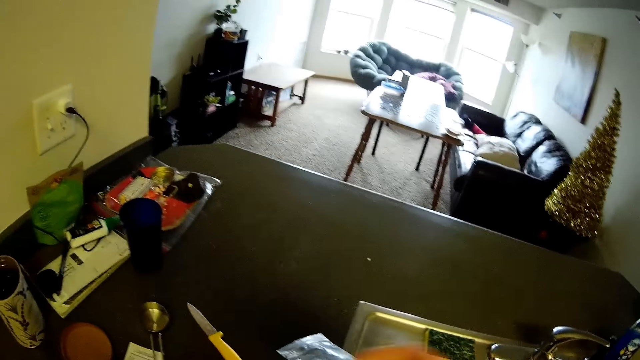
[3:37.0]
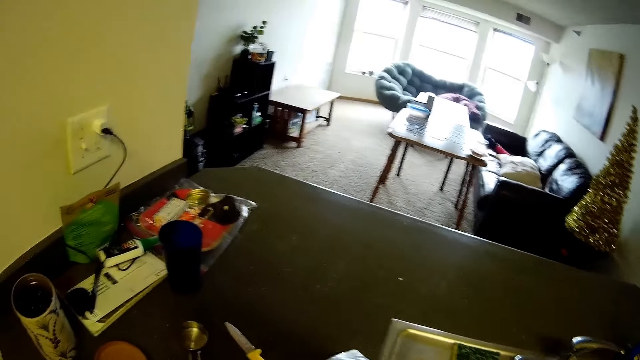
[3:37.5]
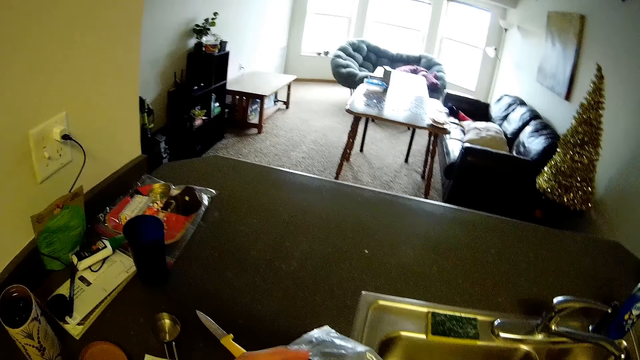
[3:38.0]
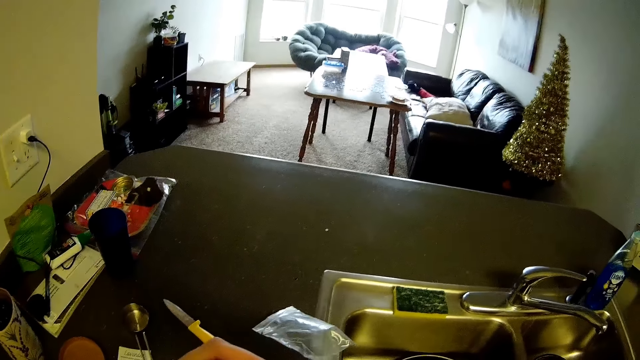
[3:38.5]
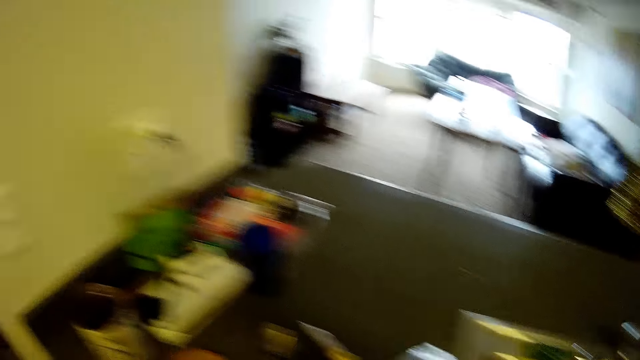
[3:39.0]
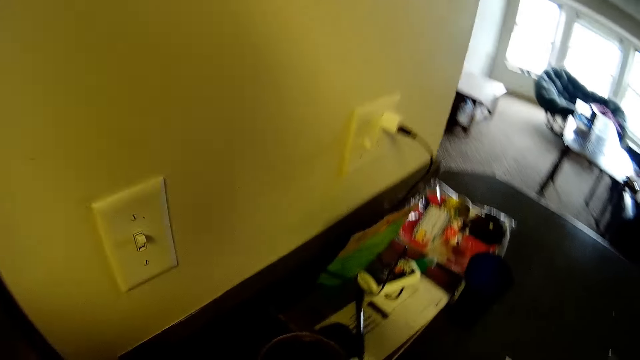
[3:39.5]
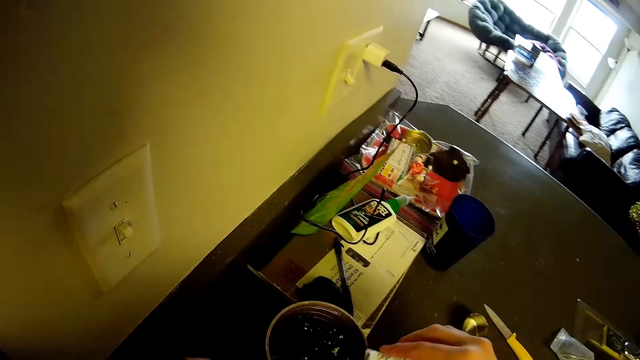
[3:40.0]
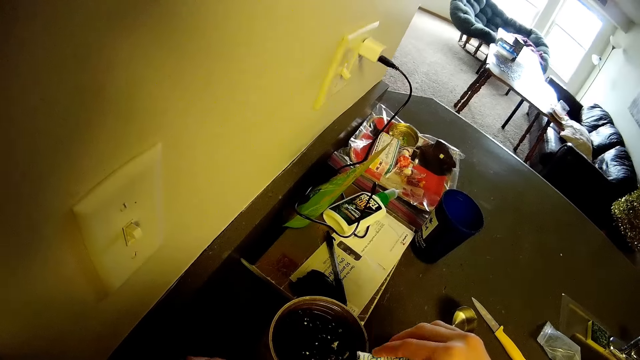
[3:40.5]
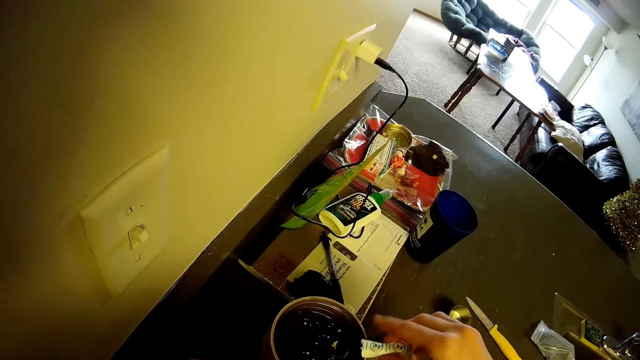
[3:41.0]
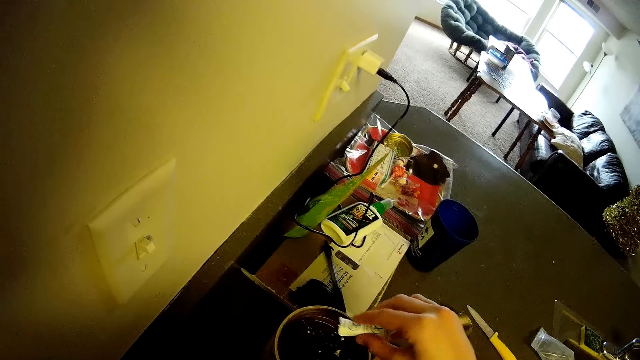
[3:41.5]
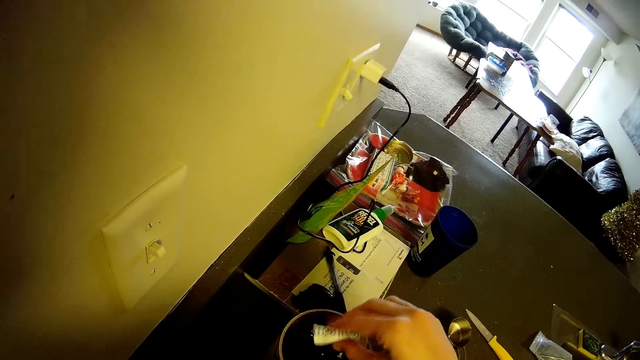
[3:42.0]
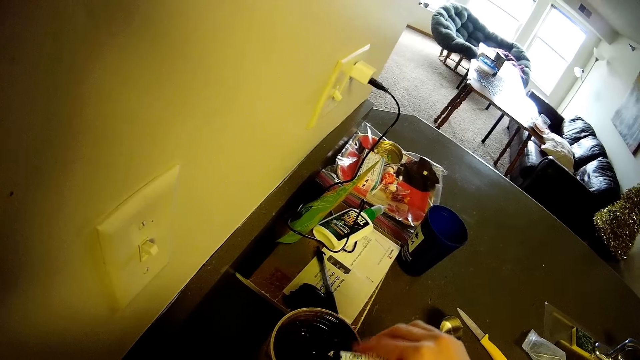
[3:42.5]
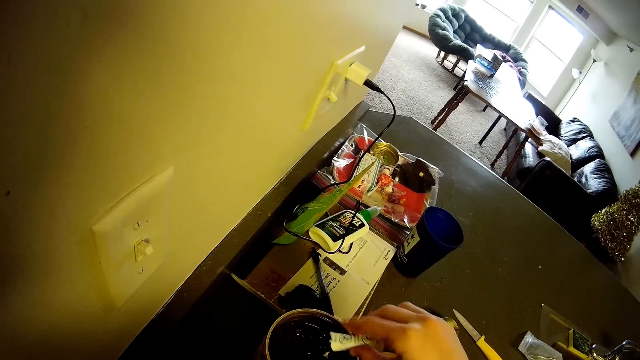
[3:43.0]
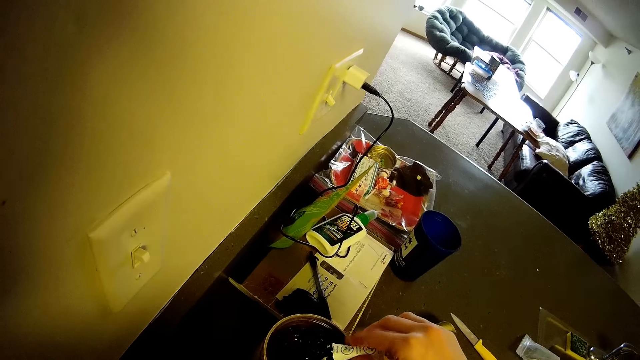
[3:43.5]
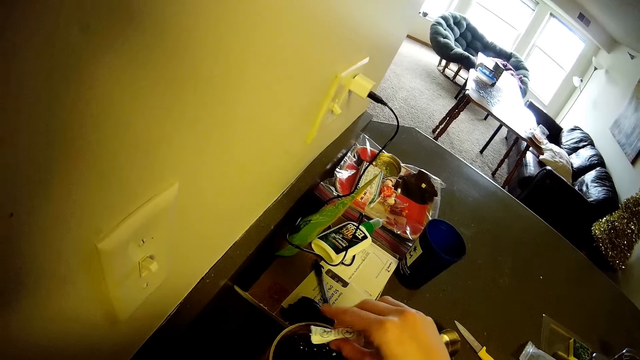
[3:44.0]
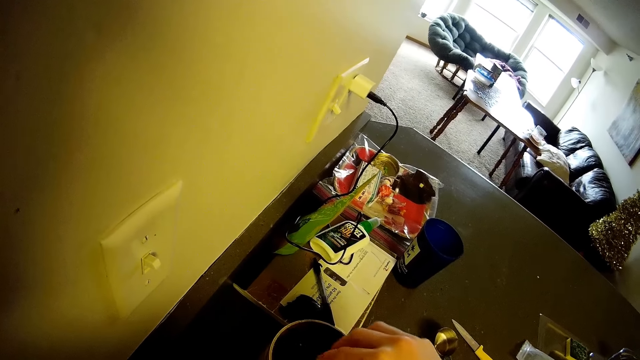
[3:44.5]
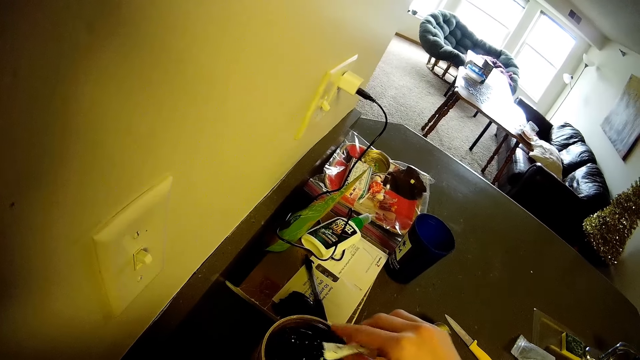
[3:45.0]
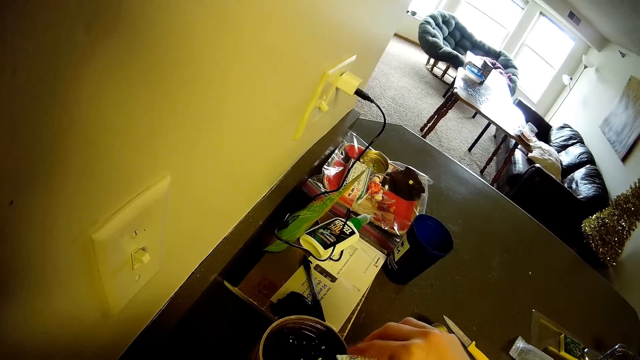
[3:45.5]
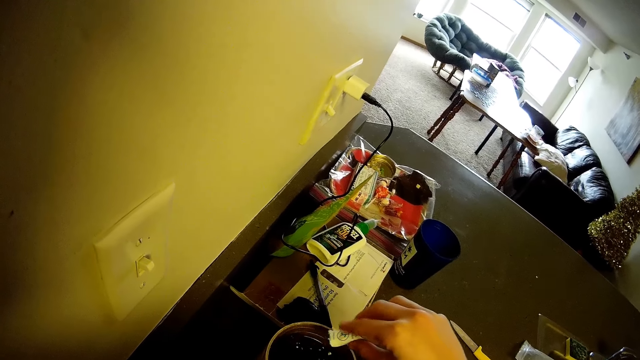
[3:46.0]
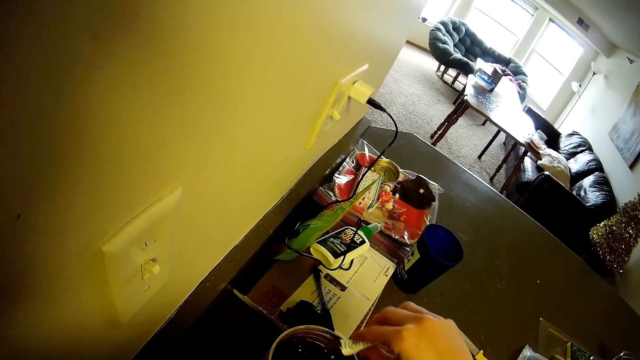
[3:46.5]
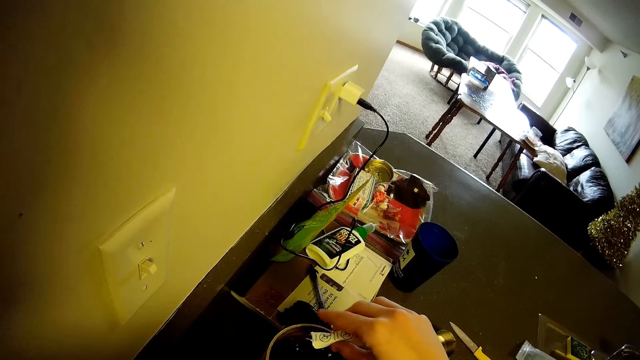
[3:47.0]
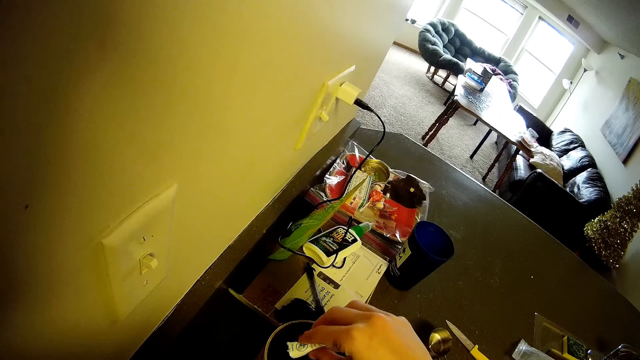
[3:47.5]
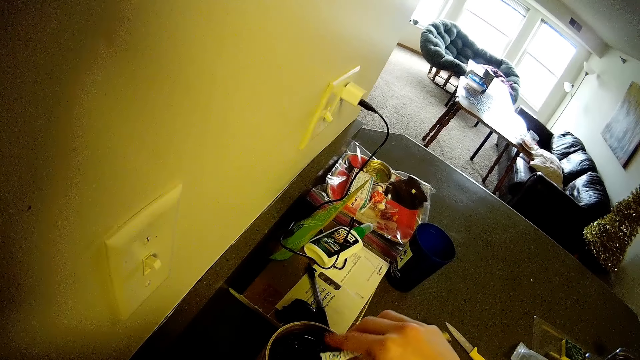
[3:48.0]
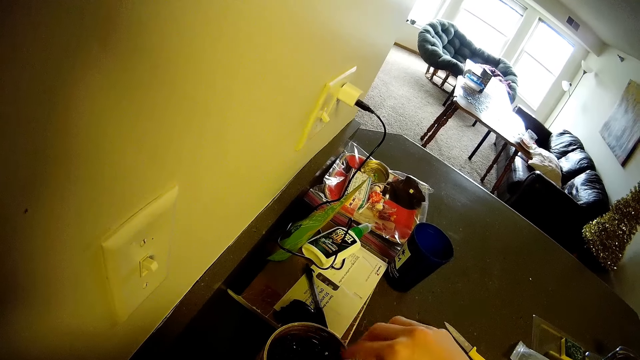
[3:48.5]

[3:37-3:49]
The camera wearer walks. They put a powder of something in the plastic container.

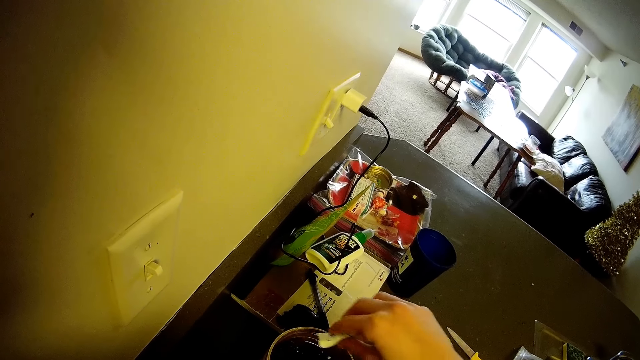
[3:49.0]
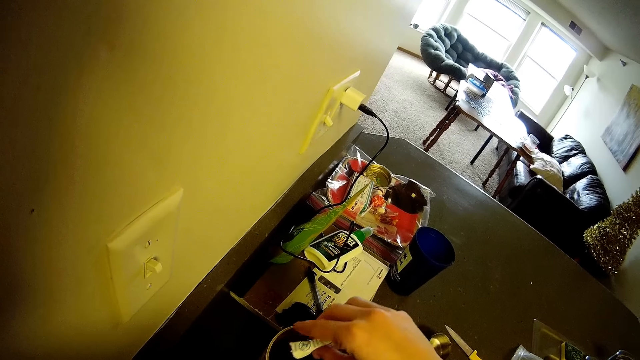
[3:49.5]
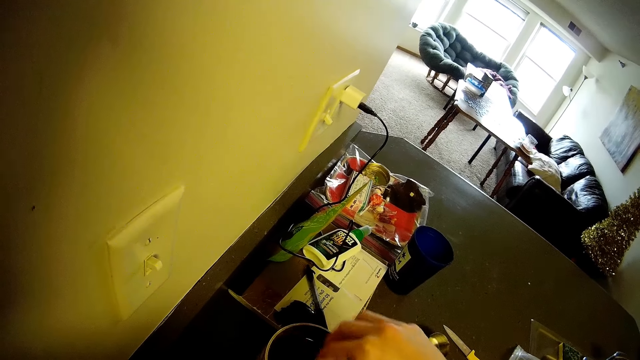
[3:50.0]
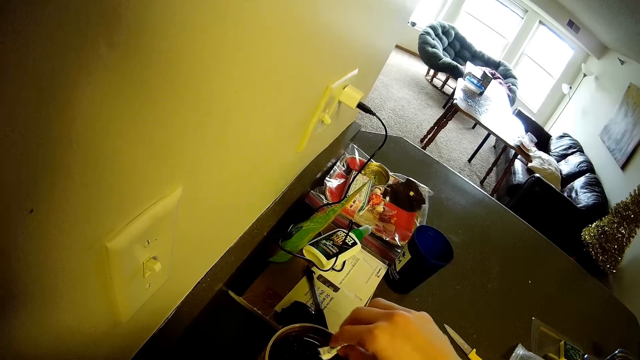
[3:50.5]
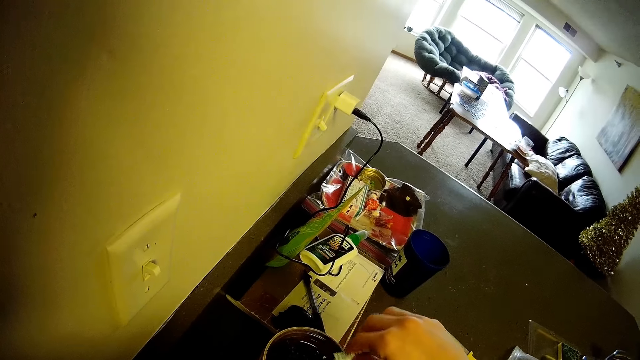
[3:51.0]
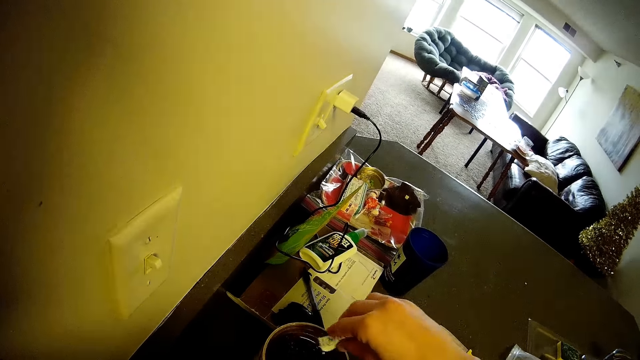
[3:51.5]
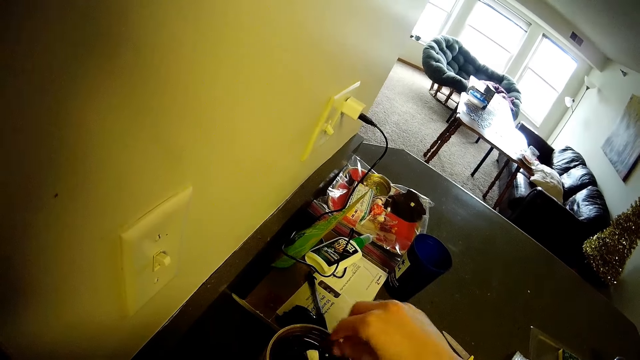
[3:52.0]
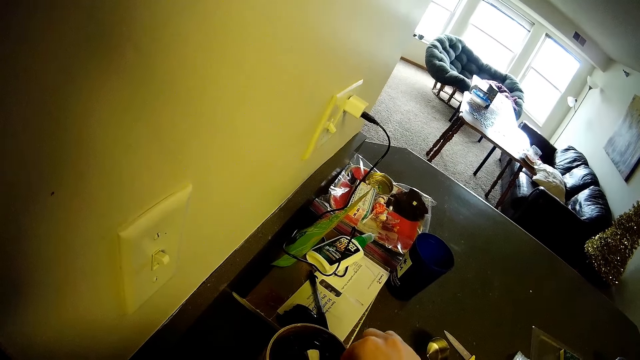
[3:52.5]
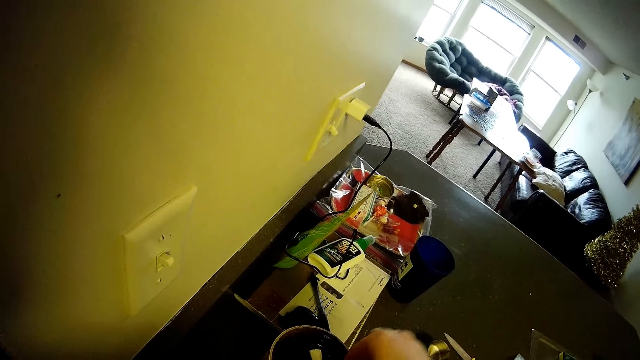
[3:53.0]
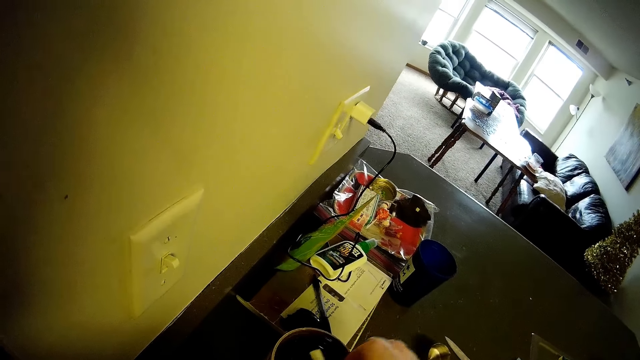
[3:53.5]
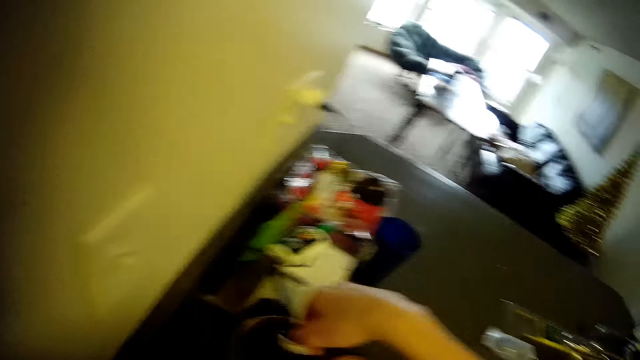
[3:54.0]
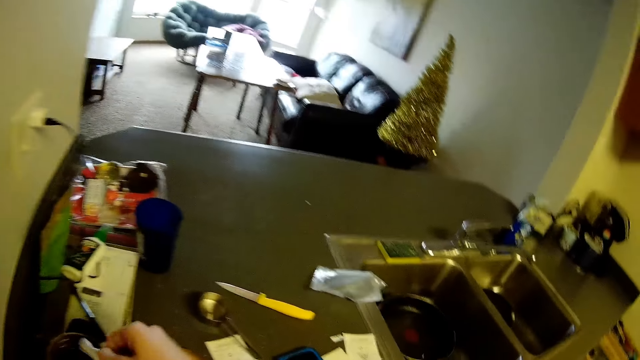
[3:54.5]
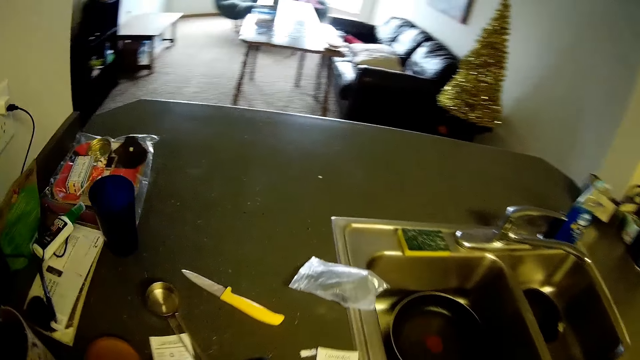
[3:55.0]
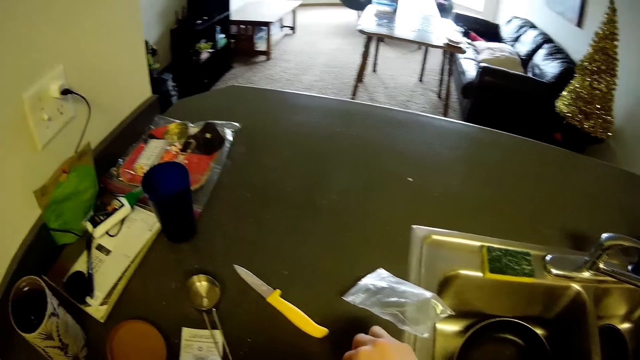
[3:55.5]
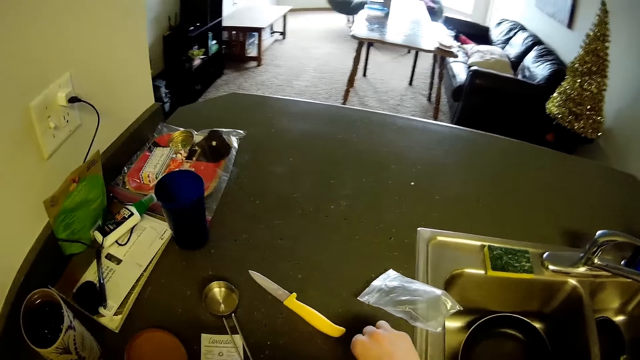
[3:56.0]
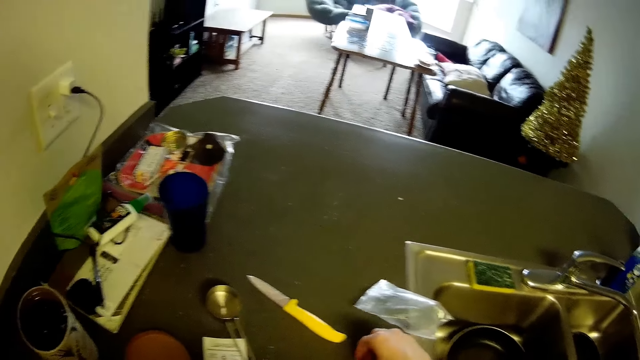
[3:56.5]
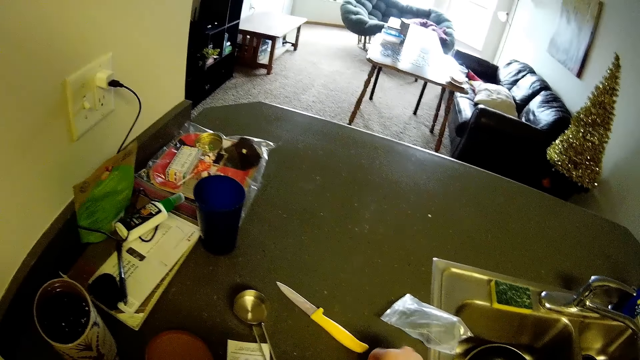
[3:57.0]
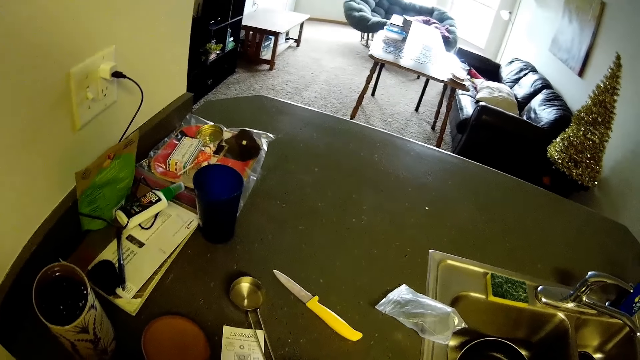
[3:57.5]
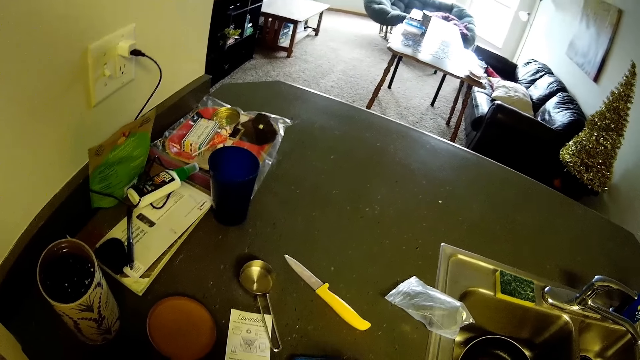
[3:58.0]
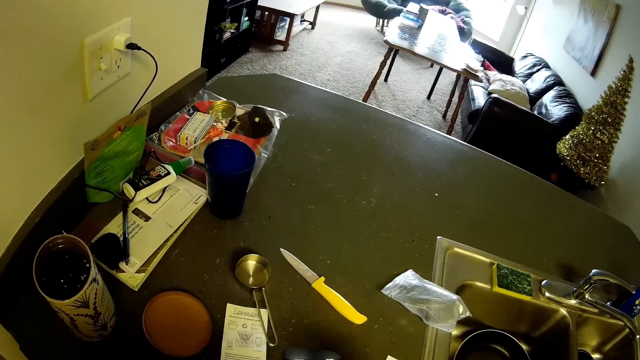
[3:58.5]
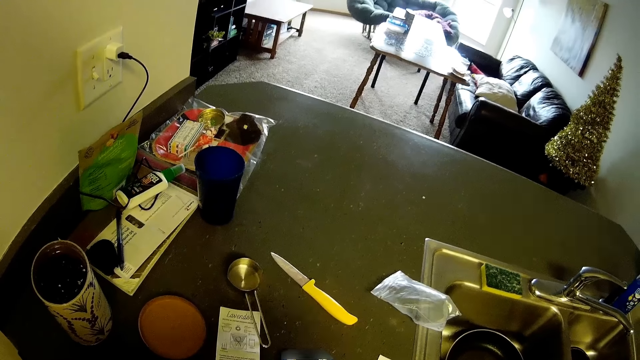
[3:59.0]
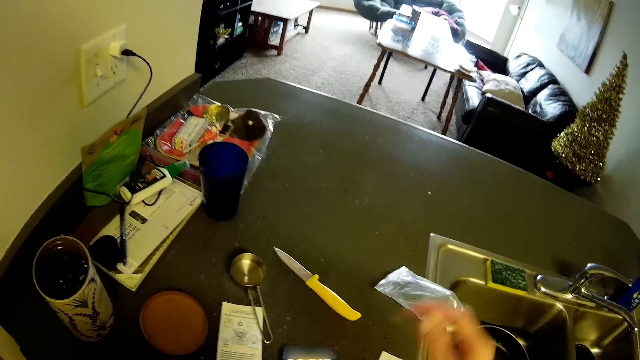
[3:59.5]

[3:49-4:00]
The camera wearer drops a sachet of something in the plastic container with her right hand. She picks up the sachet of something from the plastic container. She looks around. She picks up something from the kitchen countertop.
